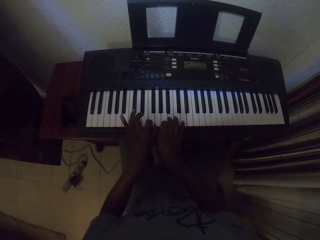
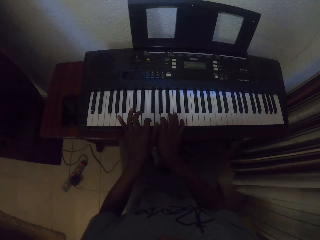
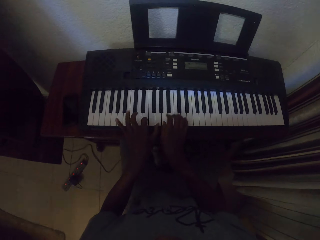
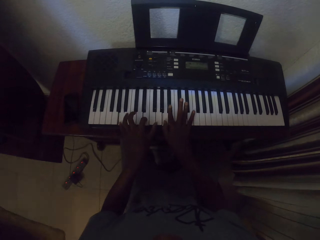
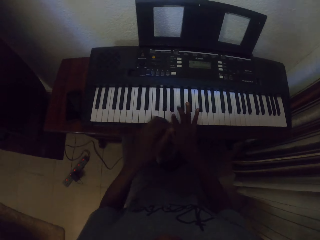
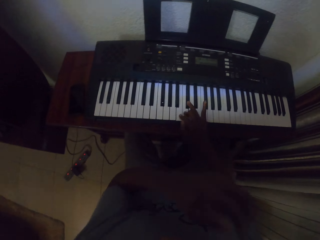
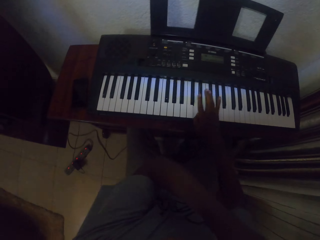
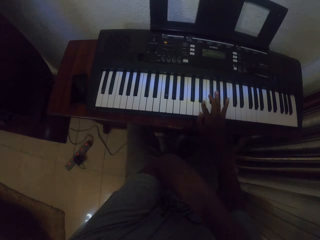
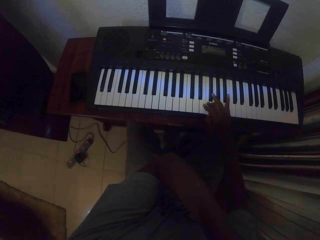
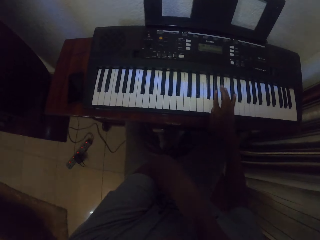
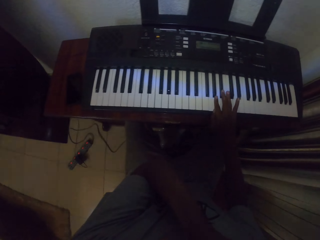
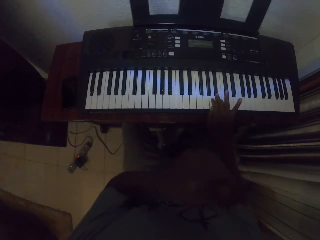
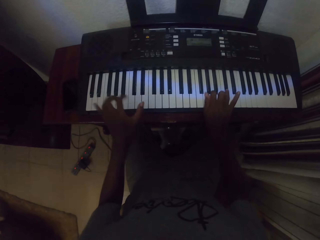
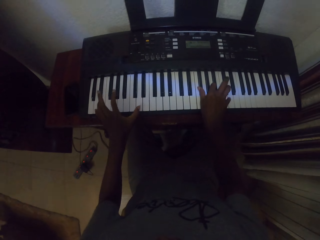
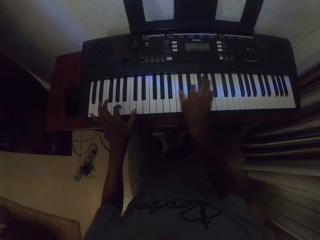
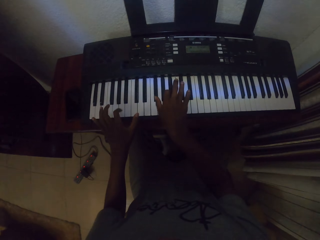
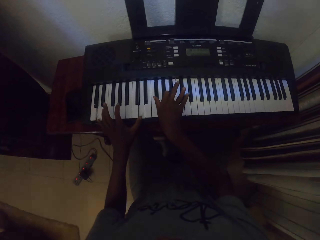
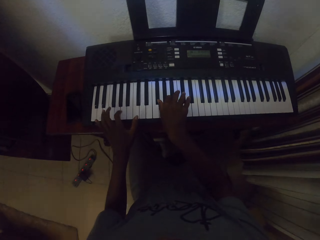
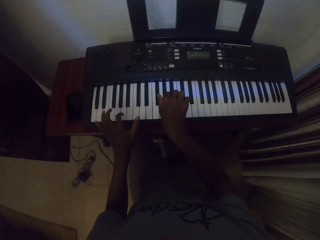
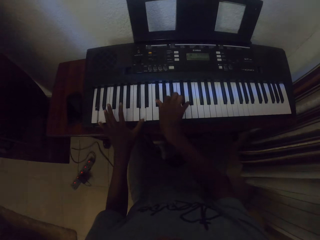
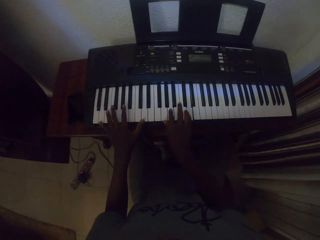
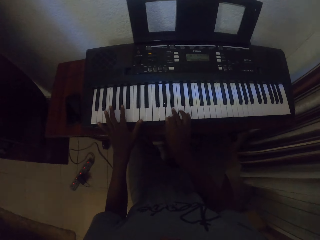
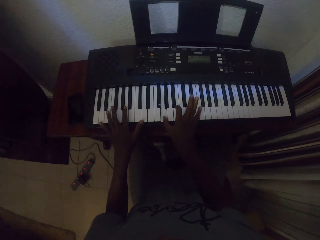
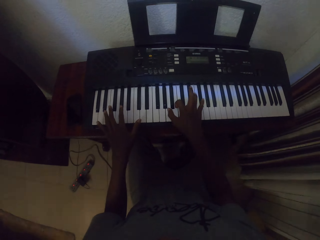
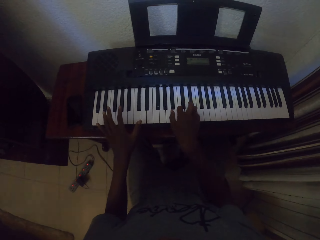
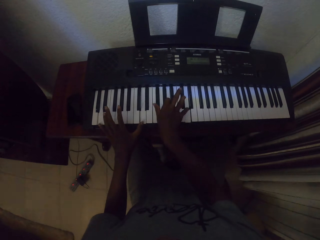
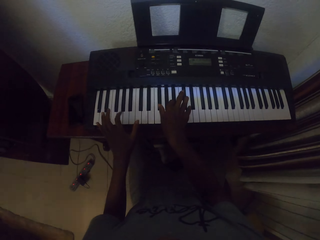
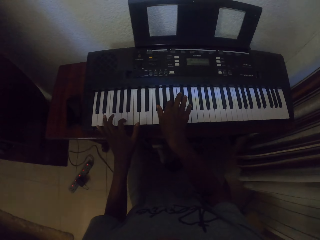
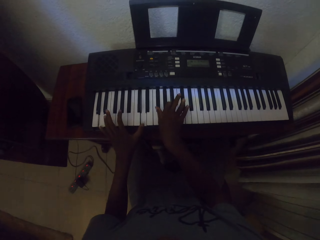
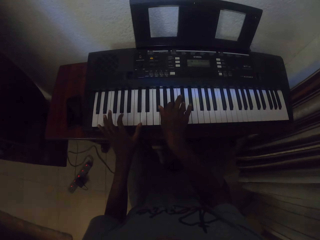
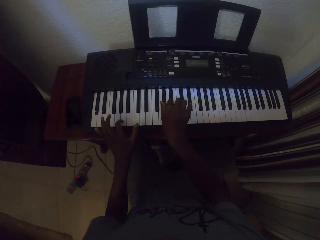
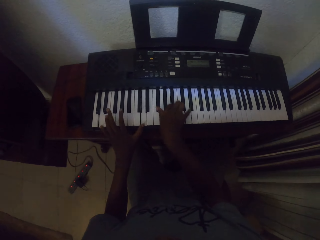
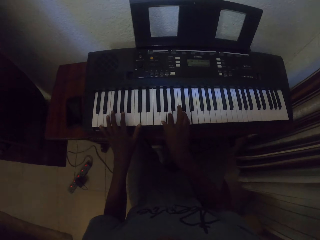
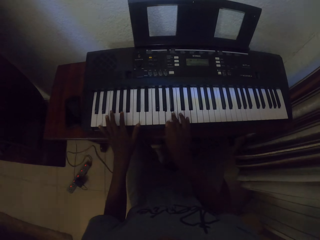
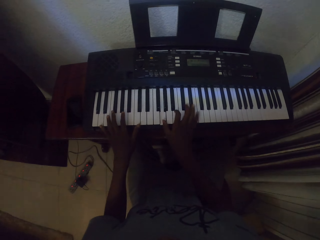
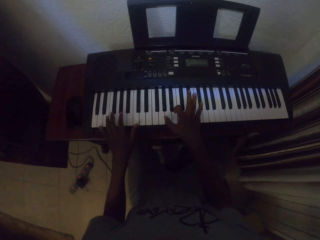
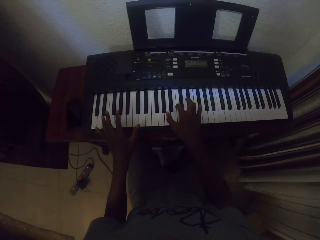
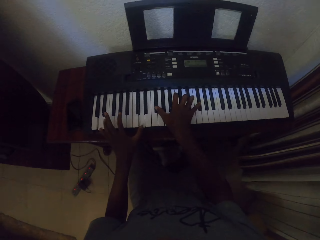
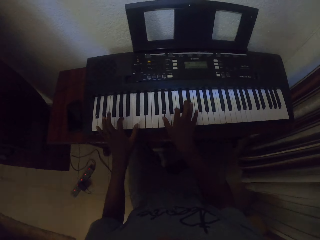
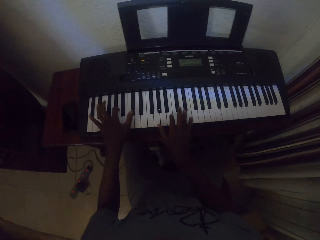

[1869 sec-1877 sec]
The camera wearer raises their left hand. They play the piano.

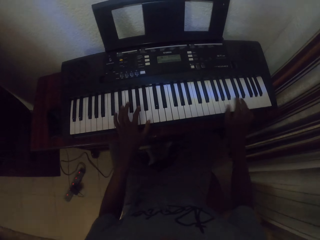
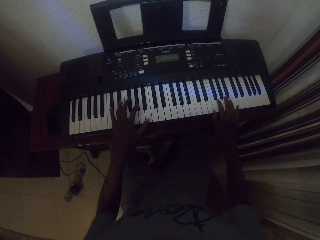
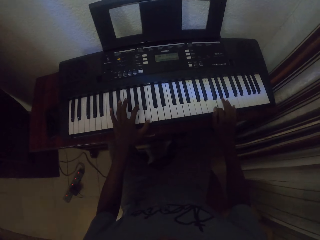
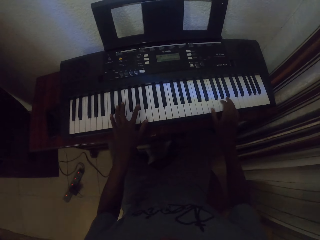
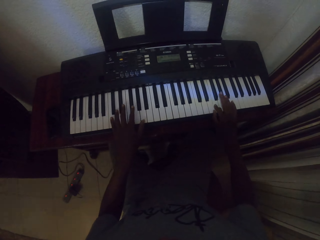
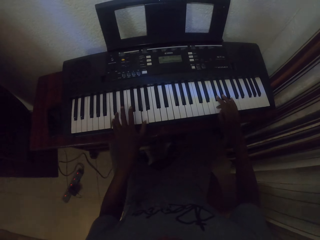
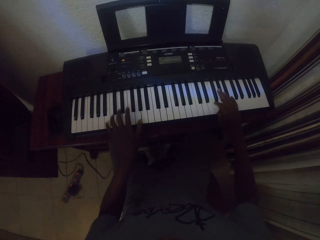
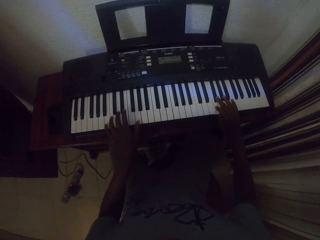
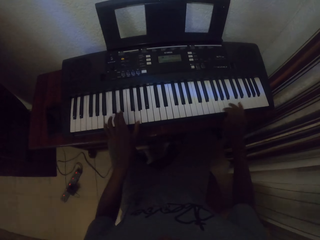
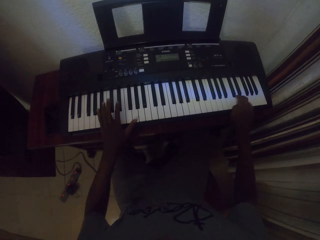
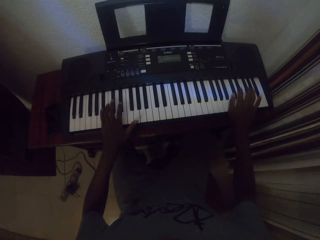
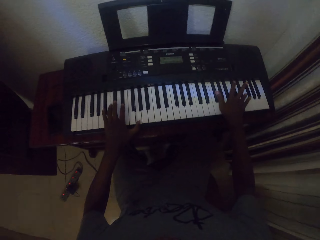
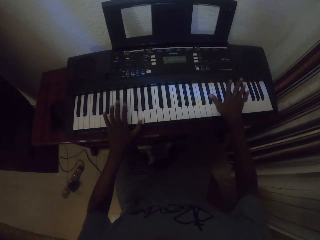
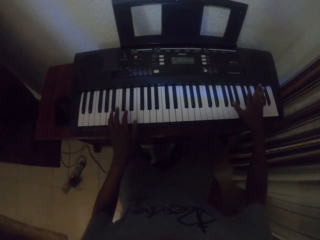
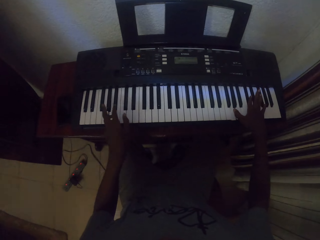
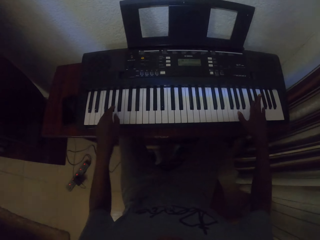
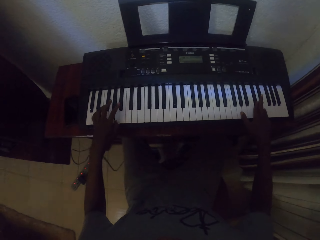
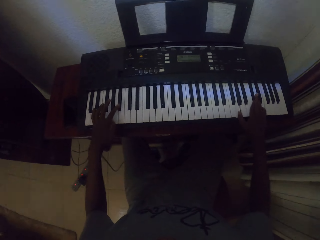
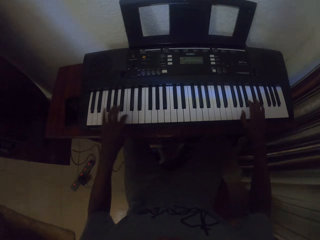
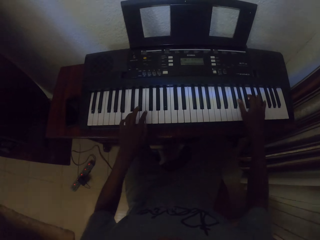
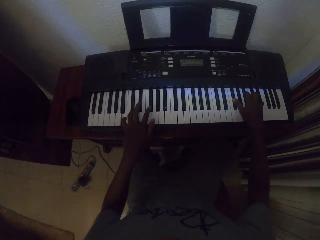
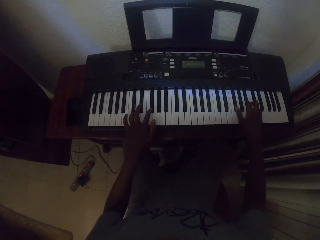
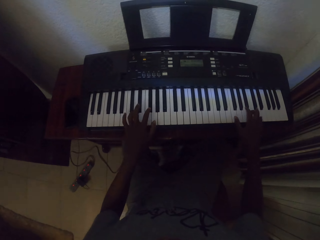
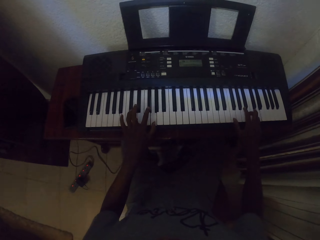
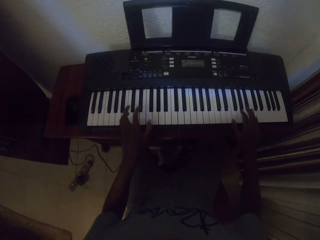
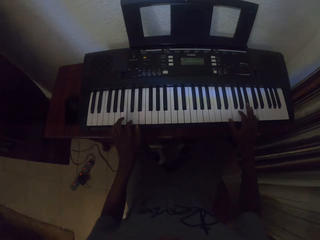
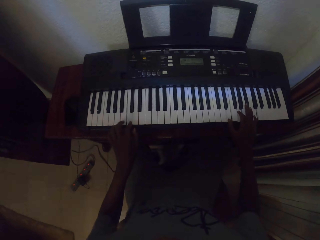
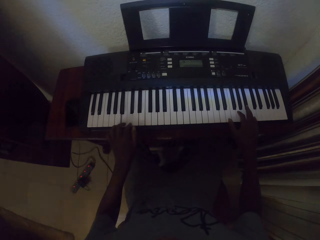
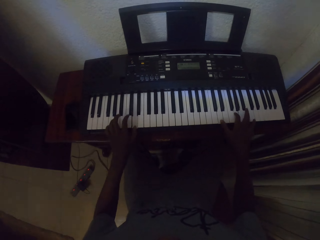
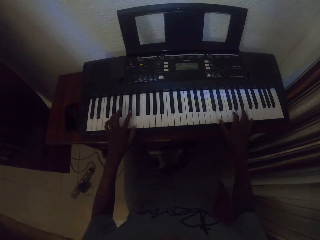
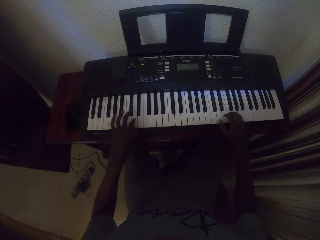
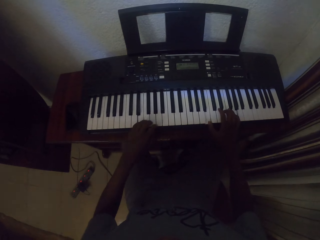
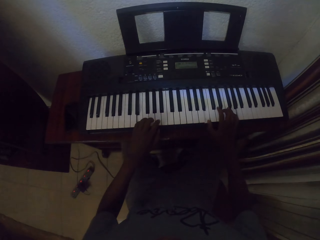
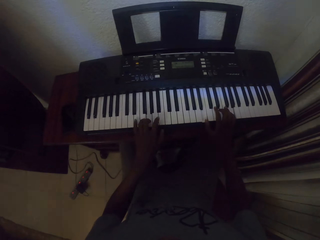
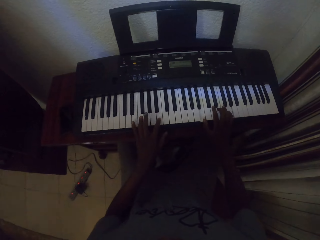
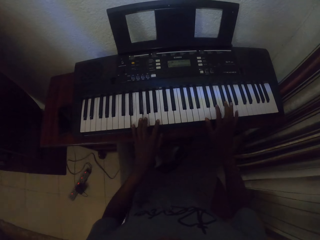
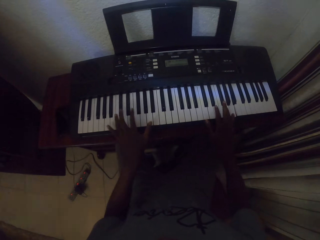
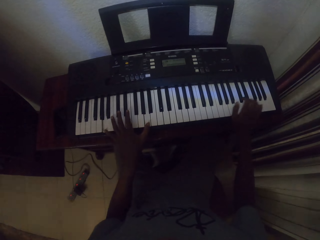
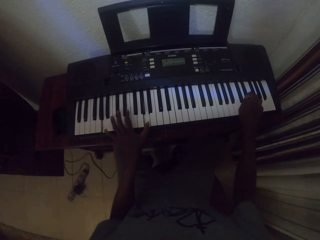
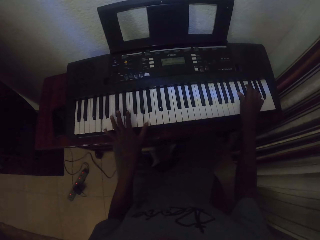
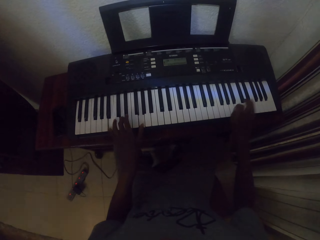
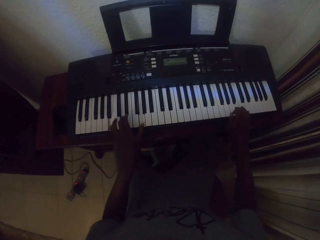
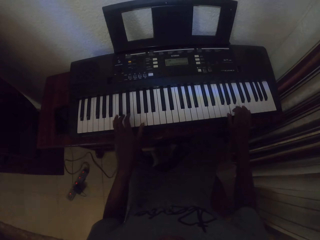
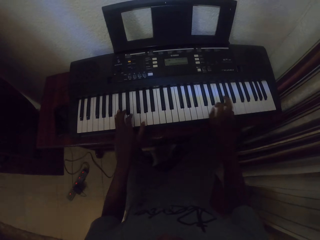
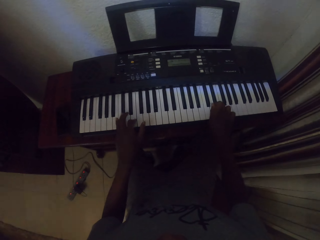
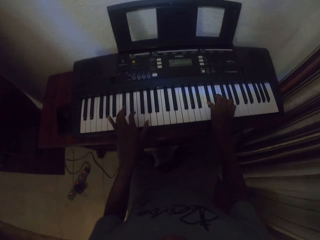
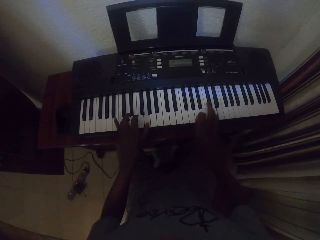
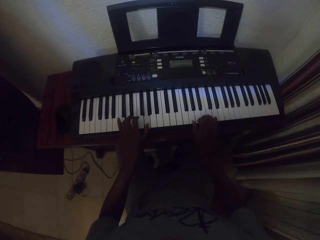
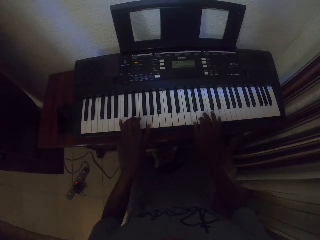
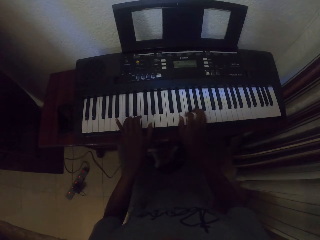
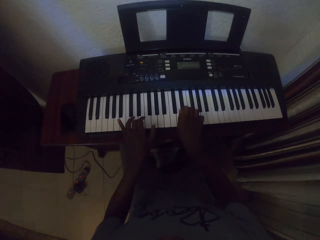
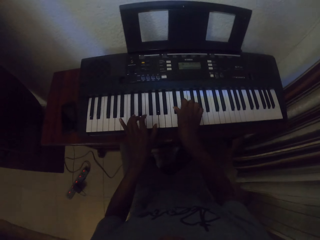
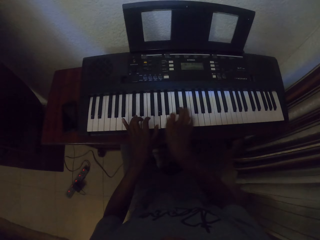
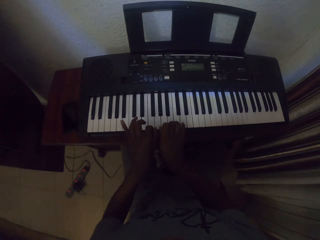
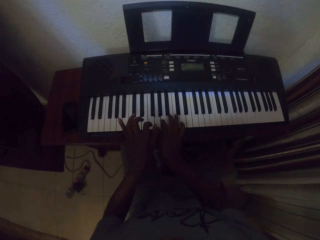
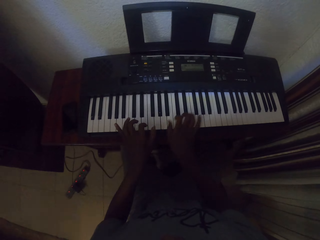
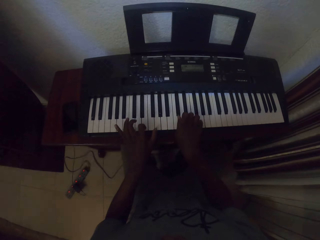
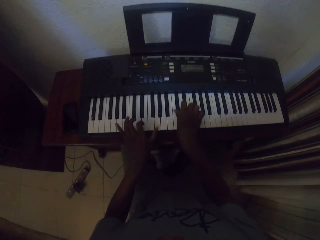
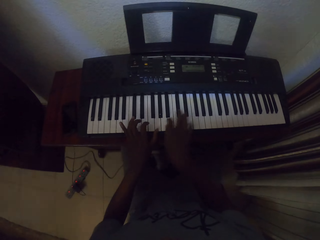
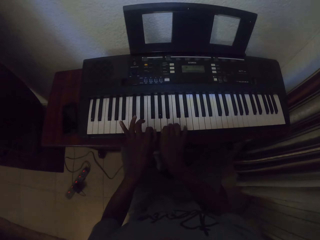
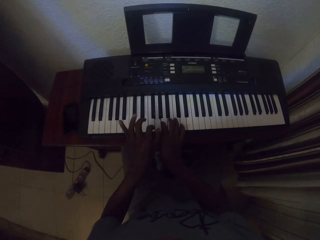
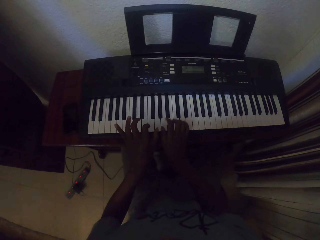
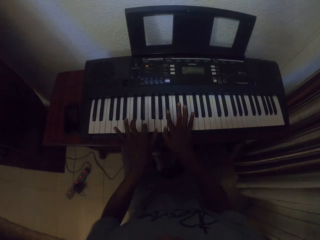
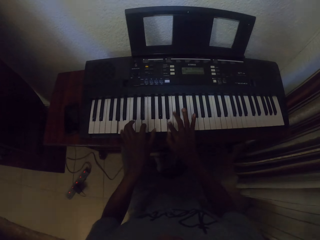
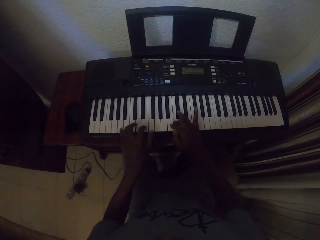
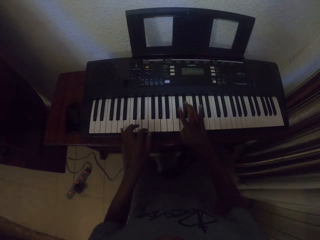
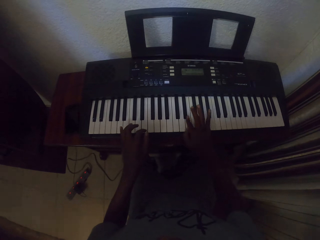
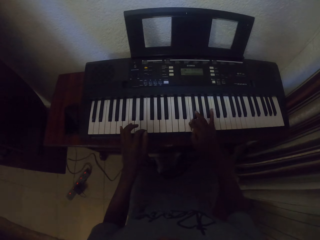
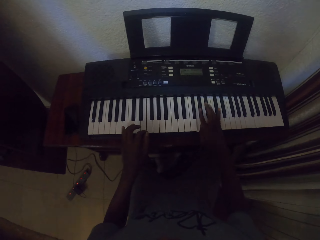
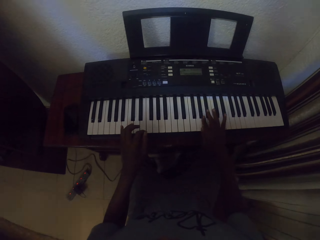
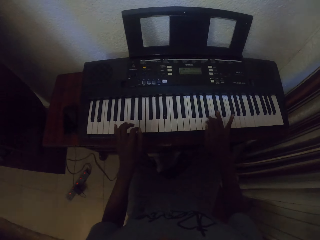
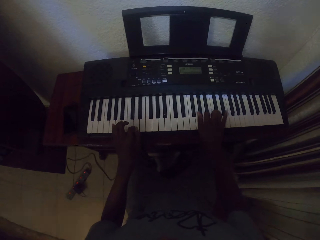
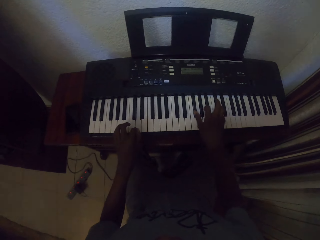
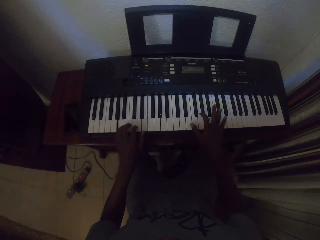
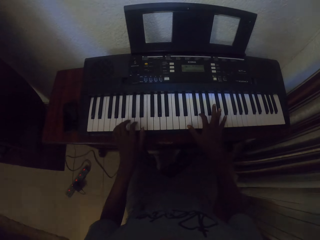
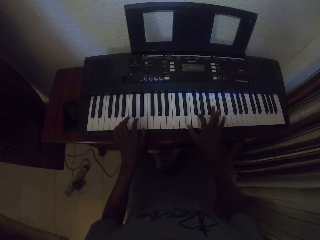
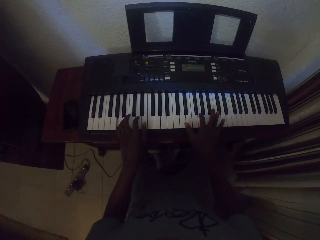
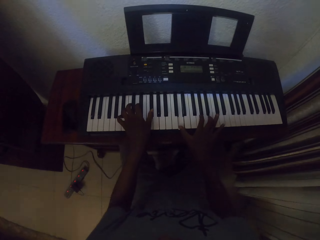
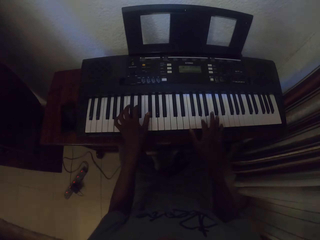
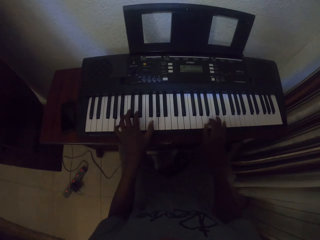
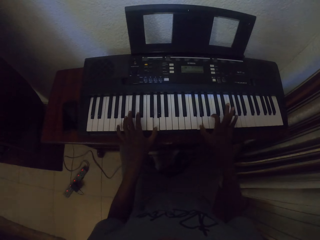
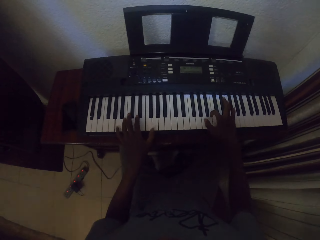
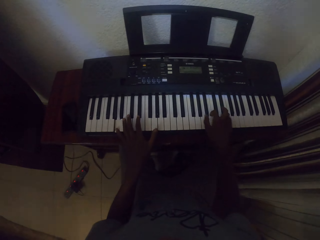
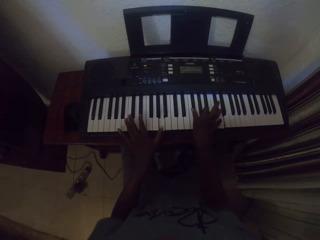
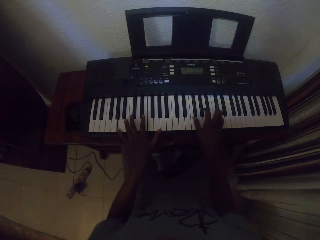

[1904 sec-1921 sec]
The camera wearer plays the piano with both hands repeatedly.
